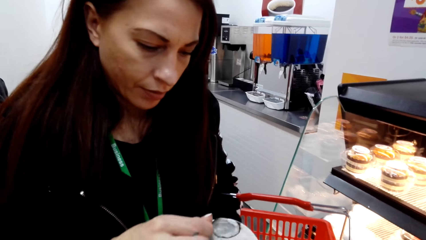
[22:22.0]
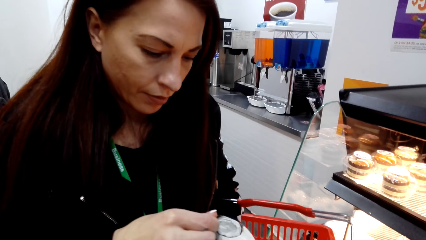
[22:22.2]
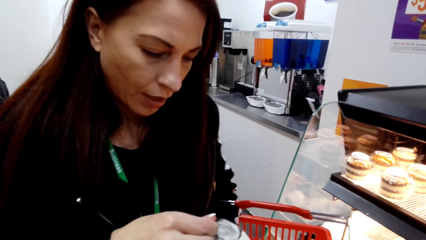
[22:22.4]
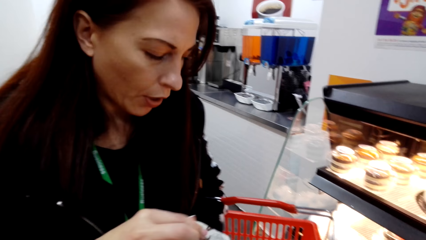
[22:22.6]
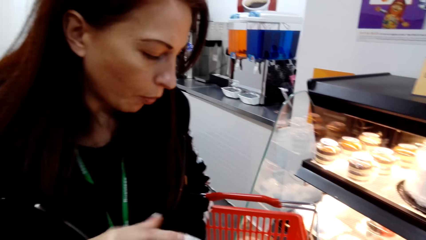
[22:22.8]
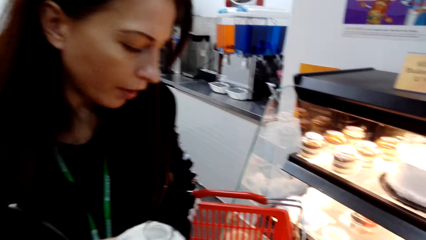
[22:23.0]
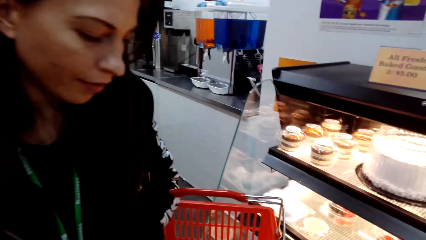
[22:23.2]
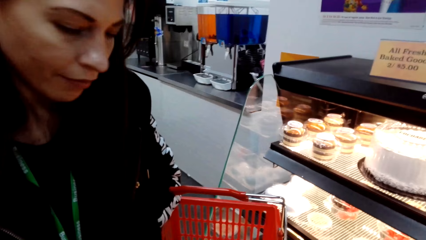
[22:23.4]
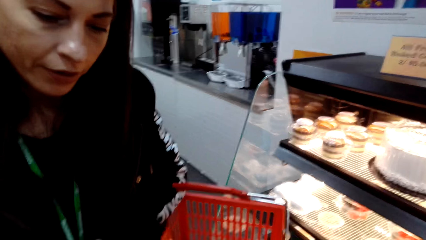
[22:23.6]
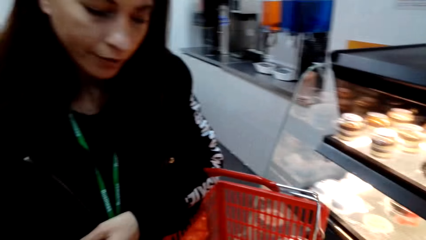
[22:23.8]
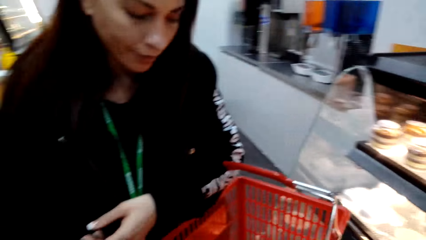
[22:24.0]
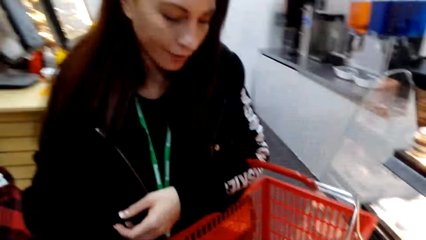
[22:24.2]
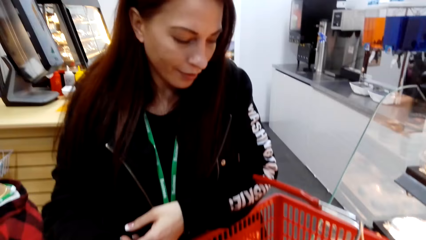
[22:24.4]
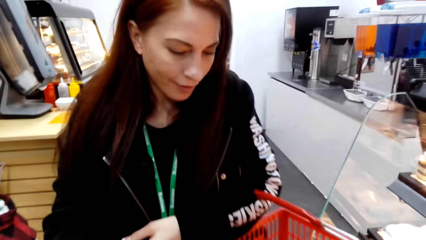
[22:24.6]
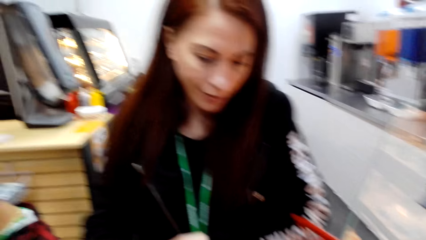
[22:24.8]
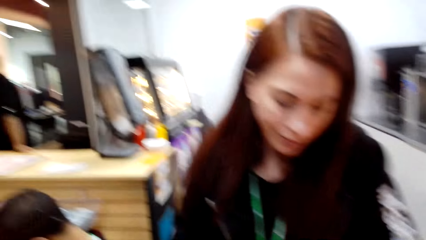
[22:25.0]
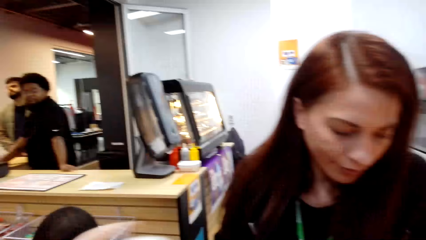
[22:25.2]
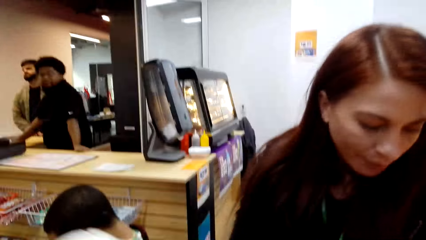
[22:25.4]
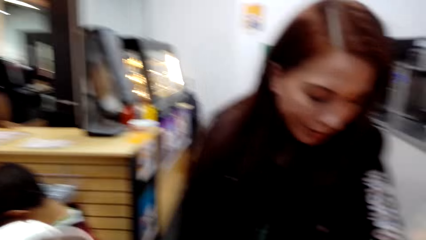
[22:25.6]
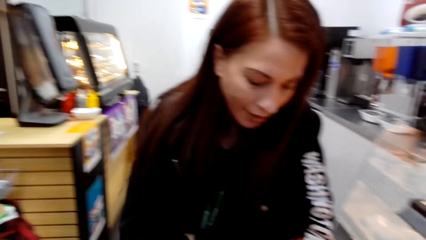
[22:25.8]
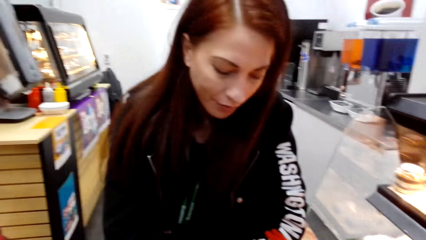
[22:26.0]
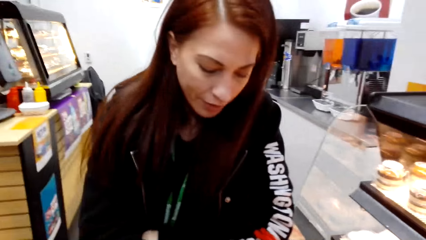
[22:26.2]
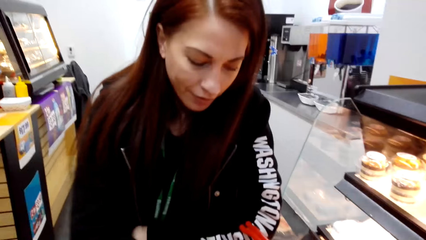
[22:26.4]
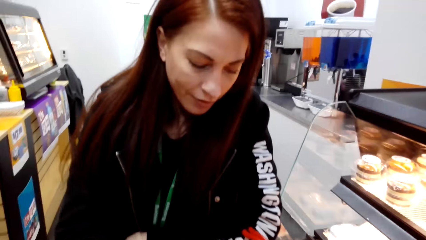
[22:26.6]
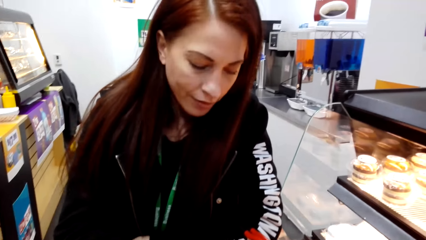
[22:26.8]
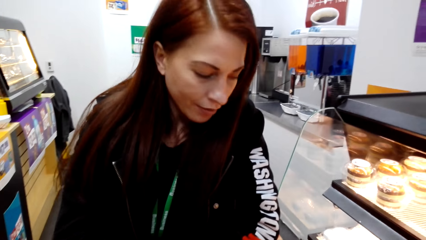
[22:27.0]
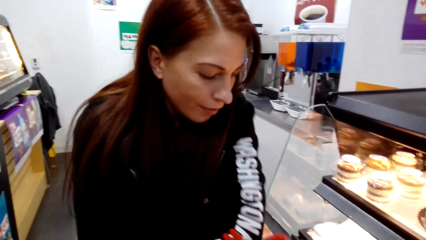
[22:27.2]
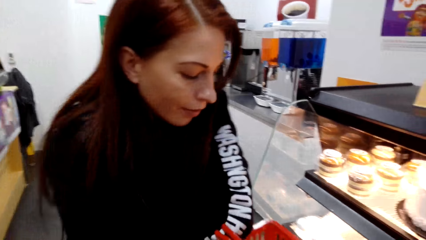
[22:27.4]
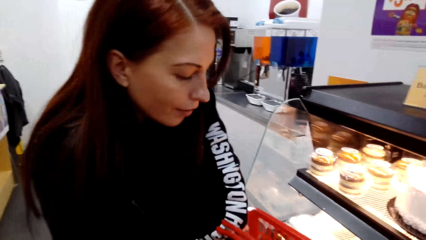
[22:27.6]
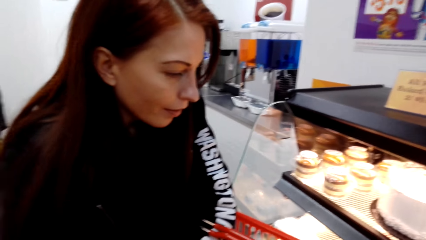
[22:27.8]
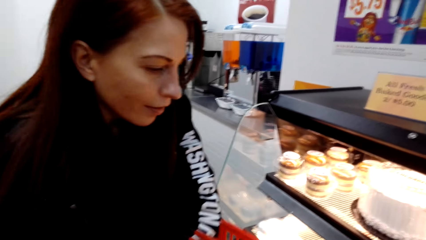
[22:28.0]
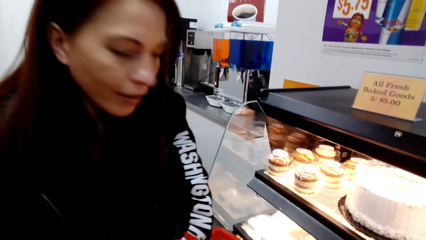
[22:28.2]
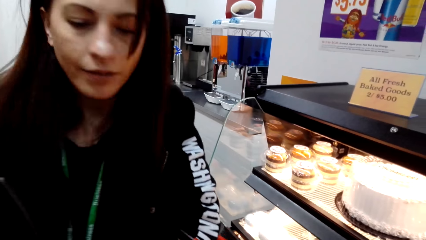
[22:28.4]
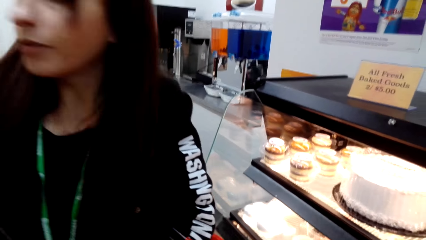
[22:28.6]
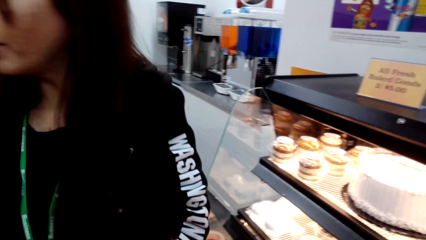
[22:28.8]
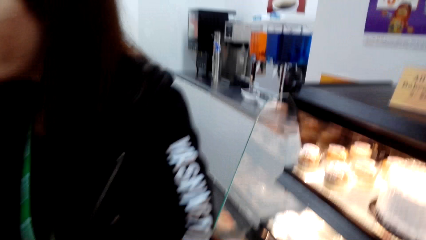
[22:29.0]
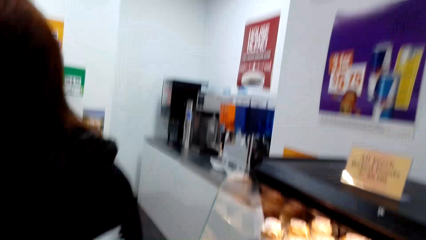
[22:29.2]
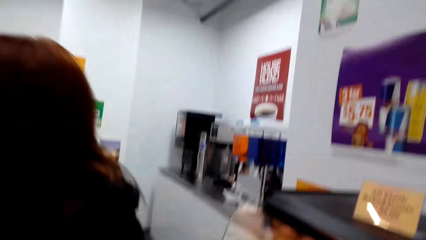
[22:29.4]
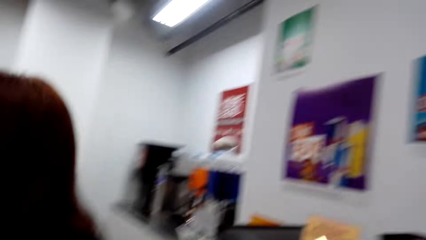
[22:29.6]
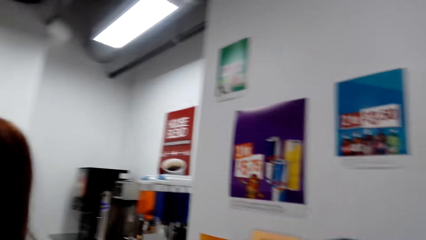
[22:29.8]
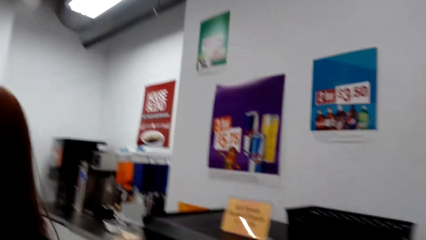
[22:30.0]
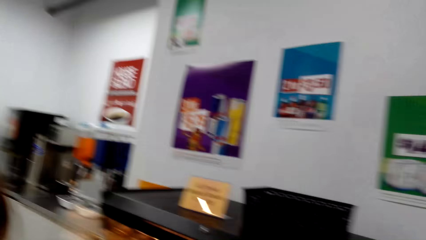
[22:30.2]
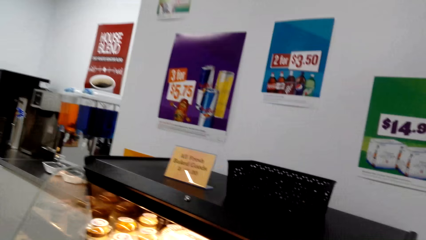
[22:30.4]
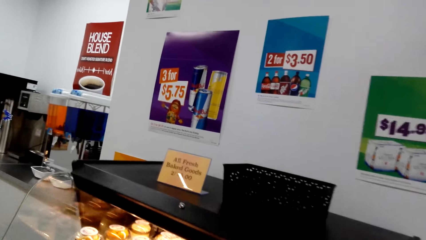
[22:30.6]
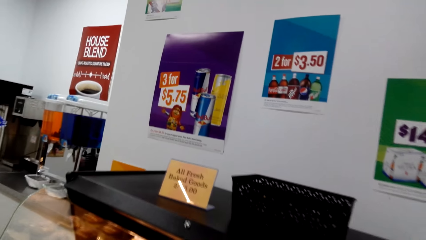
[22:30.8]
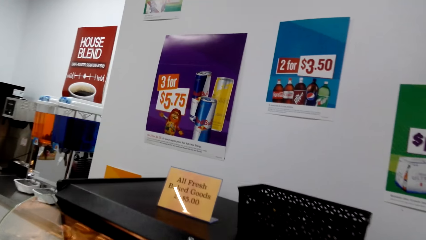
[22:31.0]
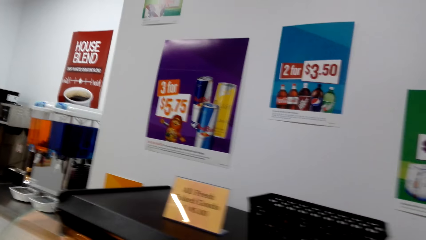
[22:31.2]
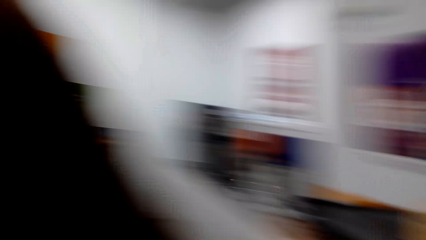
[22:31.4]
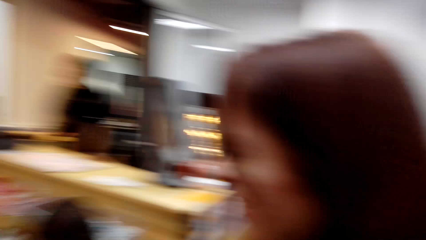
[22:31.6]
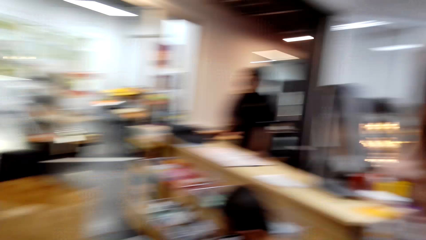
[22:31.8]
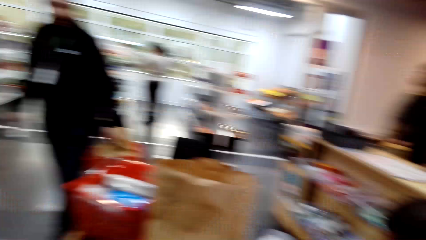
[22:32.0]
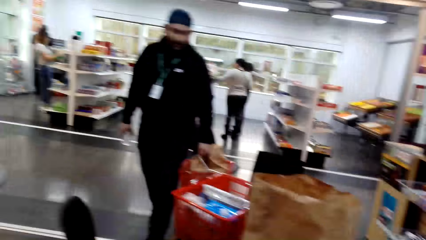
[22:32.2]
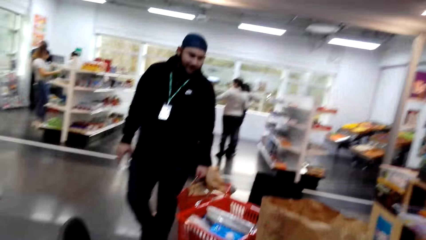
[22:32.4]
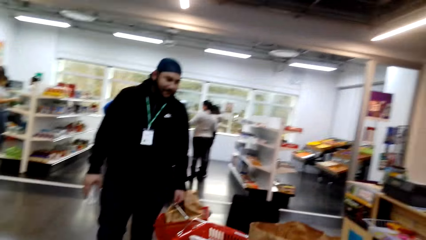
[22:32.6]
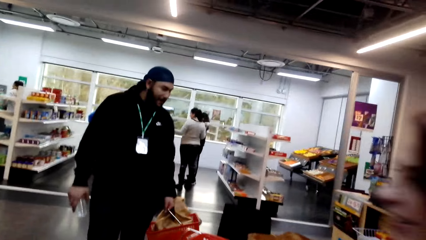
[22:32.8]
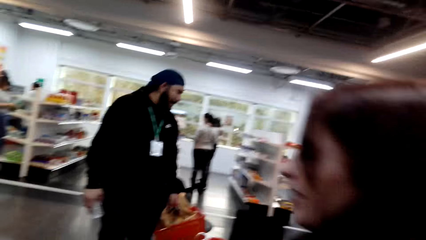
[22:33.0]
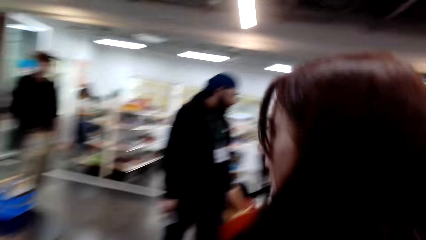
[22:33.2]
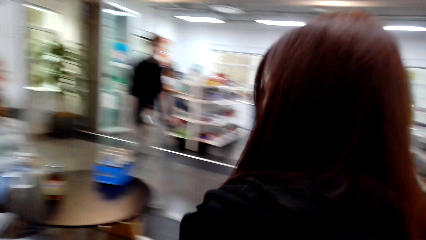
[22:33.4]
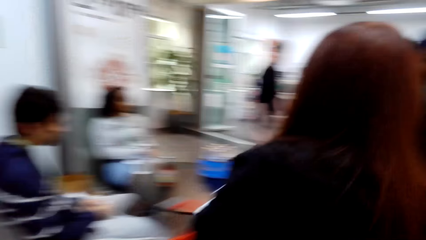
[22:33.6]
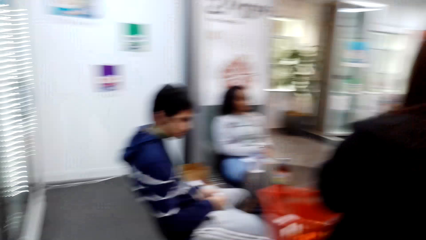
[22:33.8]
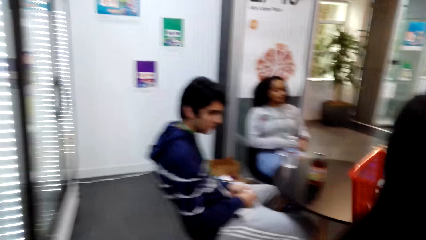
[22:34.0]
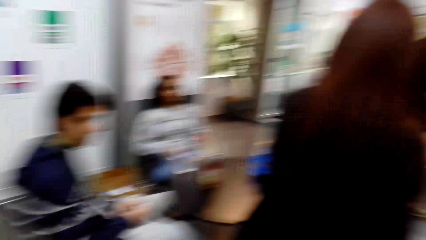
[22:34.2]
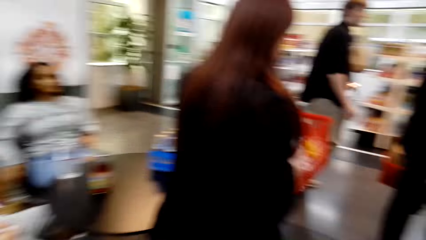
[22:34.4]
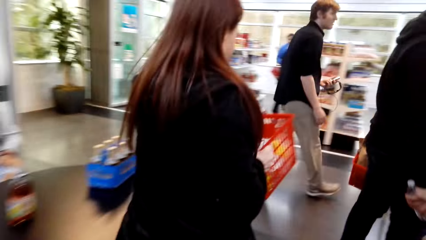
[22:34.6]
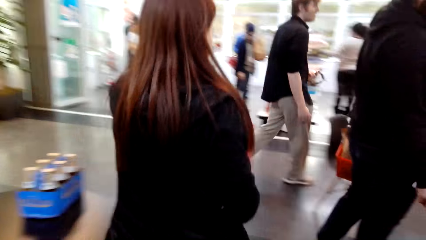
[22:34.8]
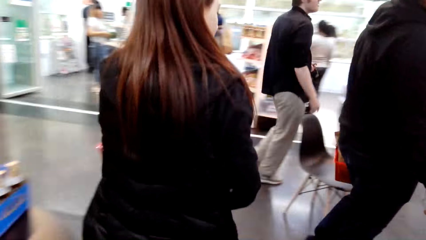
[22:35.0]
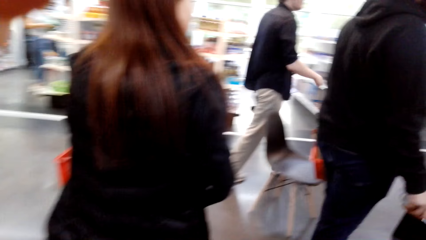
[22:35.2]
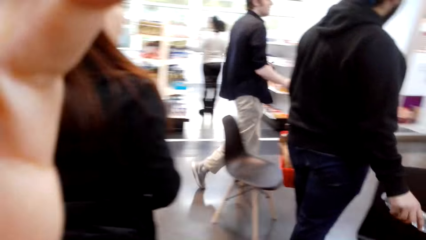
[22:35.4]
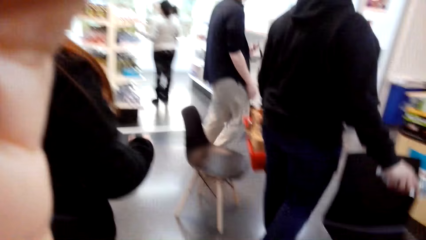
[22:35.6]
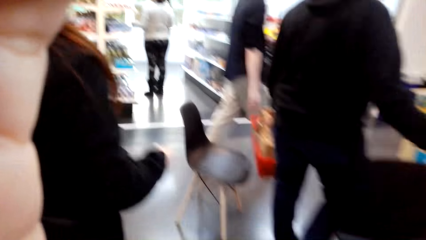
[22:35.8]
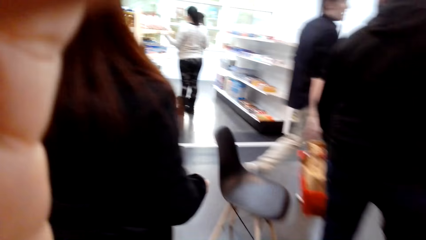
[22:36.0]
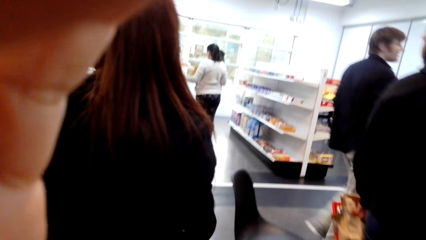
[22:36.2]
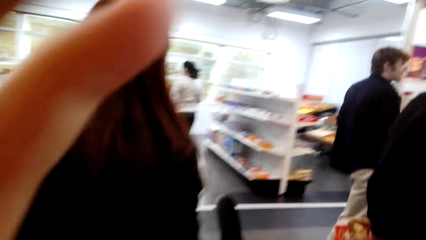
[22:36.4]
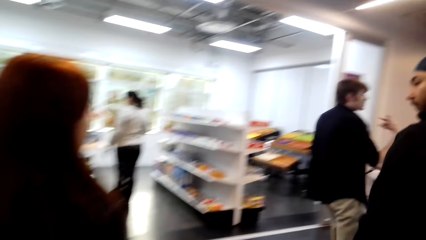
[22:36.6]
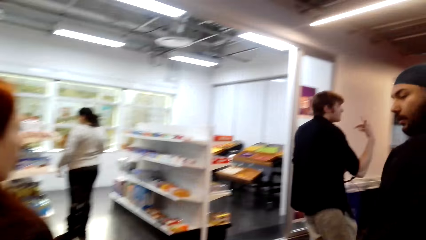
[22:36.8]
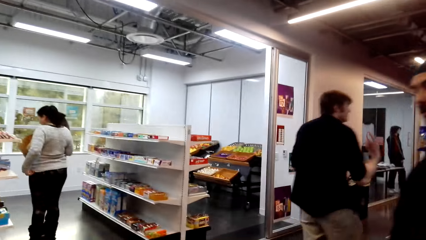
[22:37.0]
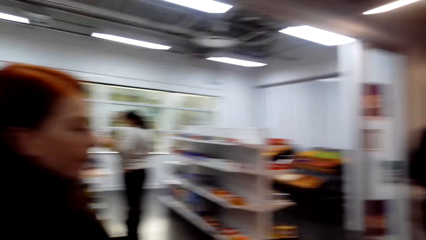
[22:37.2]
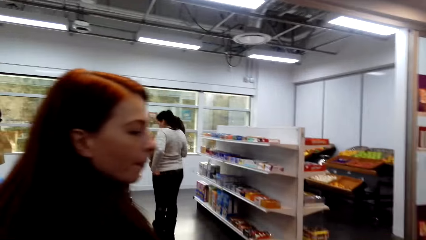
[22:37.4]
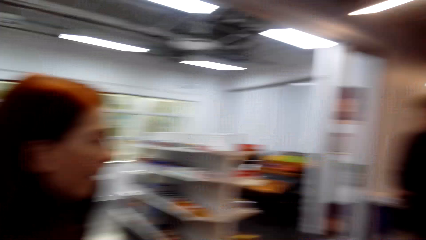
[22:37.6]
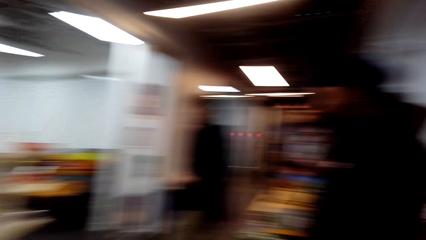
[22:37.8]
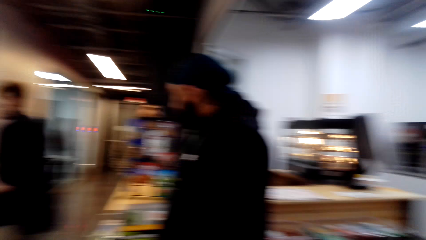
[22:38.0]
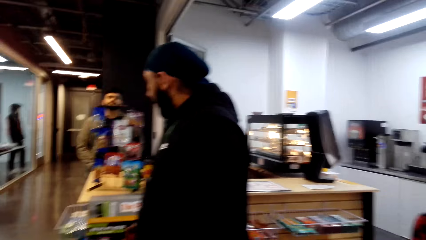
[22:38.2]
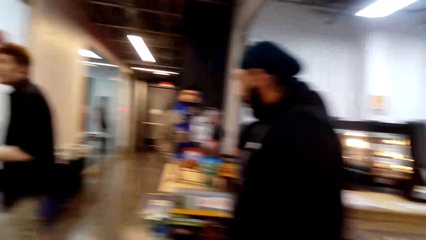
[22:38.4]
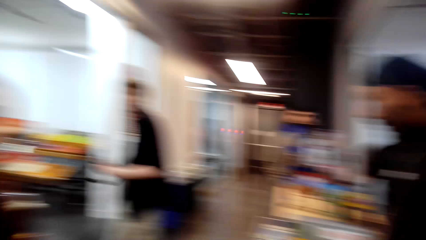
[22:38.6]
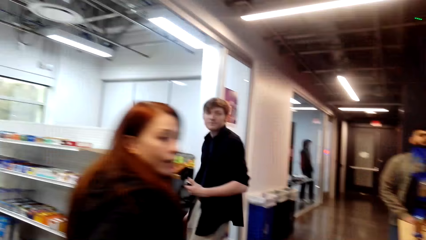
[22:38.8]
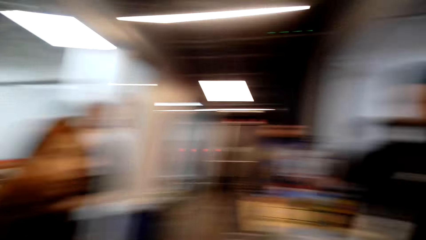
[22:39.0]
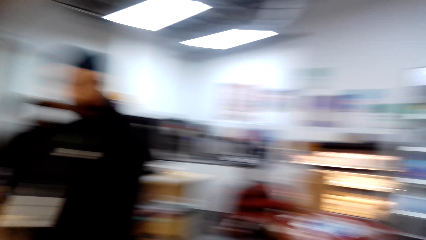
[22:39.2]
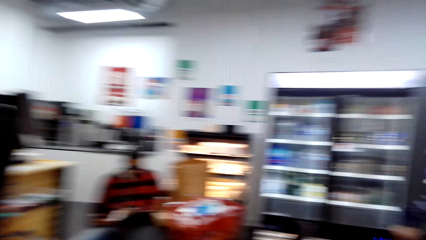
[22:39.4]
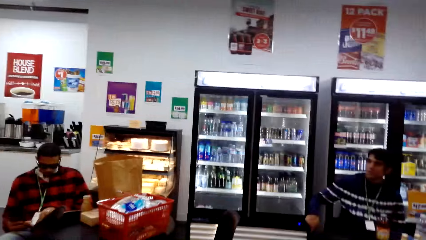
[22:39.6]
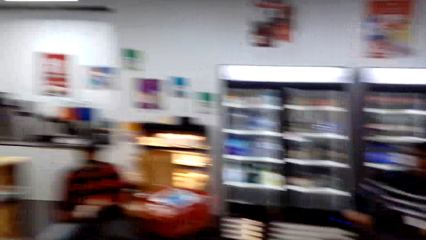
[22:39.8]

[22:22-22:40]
The camera wearer opens the yogurt. They look at a woman. They interact with the woman. They look around the supermarket. The woman walks in the supermarket. The camera wearer walks in the supermarket. They touch something. They interact with friends.
